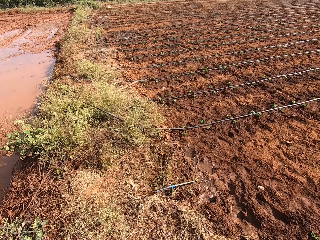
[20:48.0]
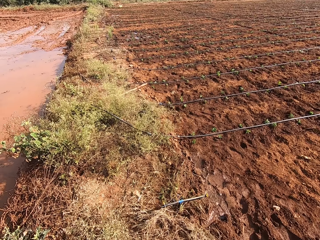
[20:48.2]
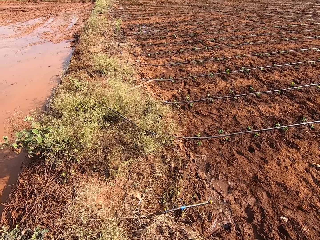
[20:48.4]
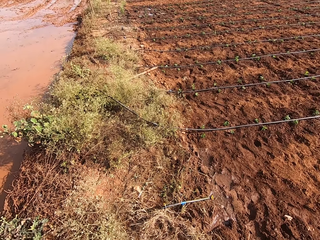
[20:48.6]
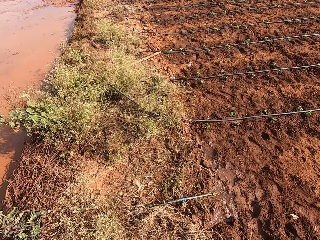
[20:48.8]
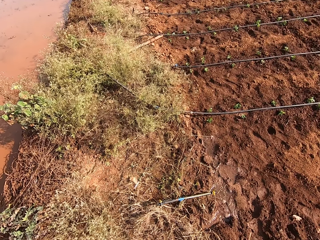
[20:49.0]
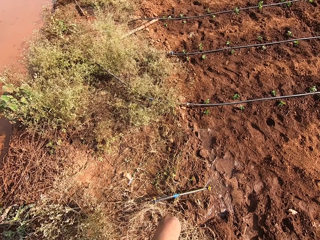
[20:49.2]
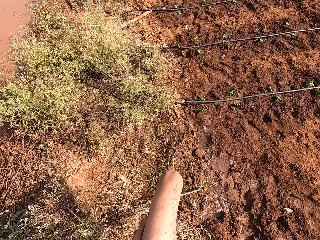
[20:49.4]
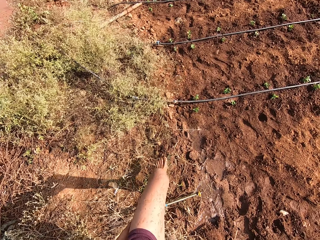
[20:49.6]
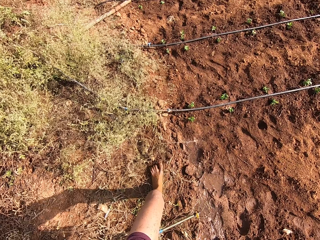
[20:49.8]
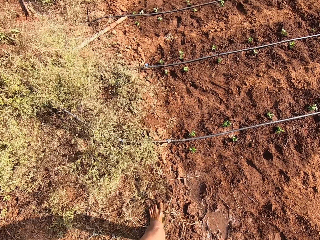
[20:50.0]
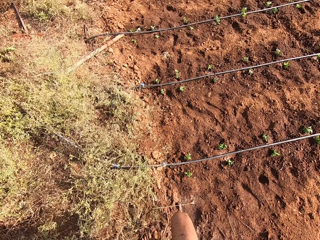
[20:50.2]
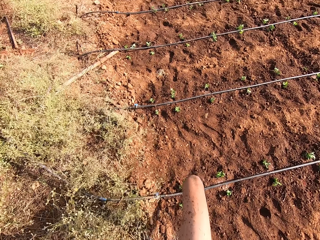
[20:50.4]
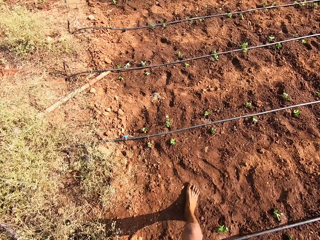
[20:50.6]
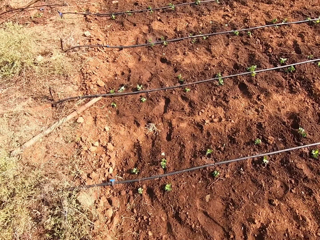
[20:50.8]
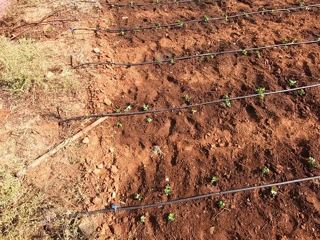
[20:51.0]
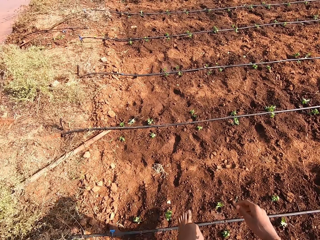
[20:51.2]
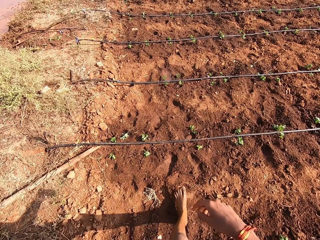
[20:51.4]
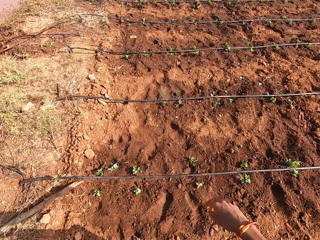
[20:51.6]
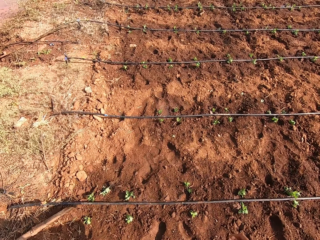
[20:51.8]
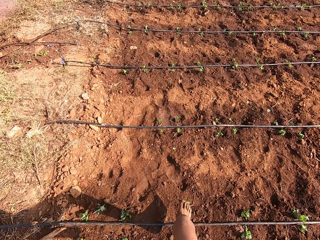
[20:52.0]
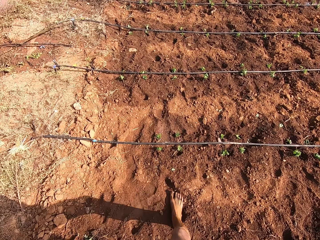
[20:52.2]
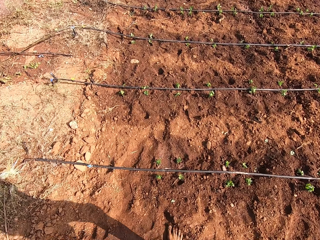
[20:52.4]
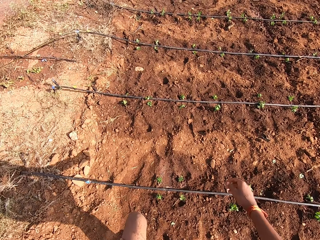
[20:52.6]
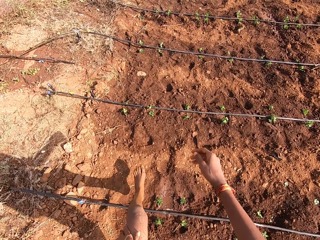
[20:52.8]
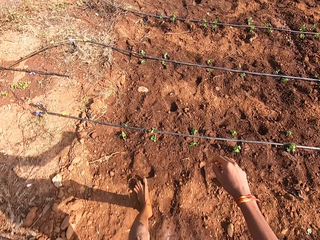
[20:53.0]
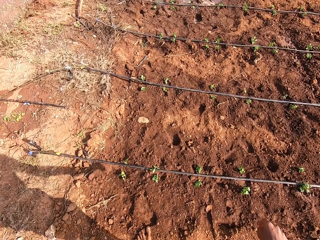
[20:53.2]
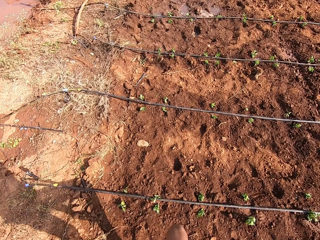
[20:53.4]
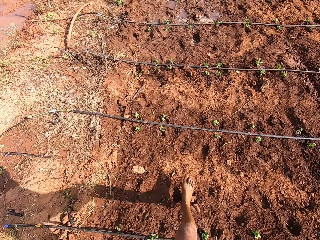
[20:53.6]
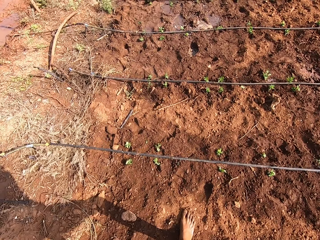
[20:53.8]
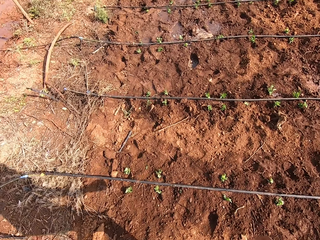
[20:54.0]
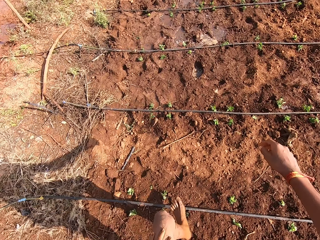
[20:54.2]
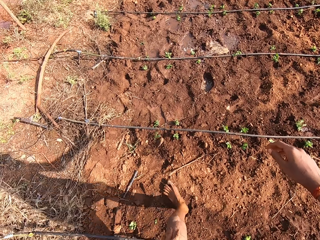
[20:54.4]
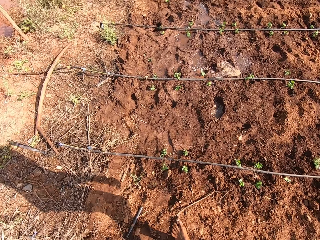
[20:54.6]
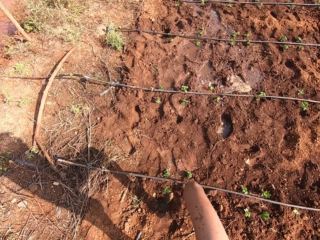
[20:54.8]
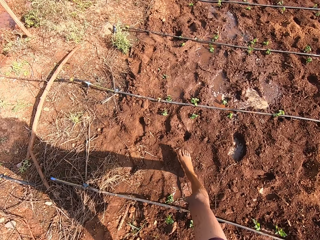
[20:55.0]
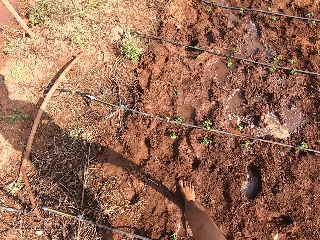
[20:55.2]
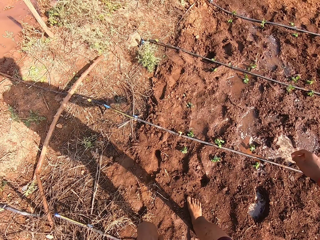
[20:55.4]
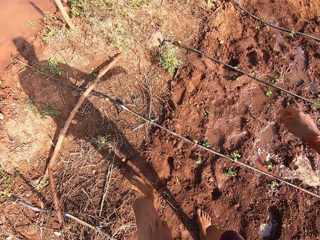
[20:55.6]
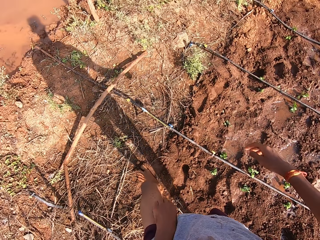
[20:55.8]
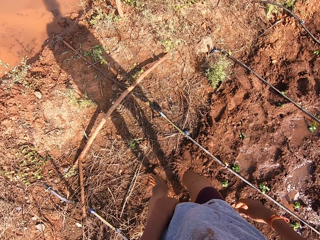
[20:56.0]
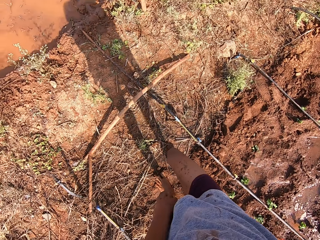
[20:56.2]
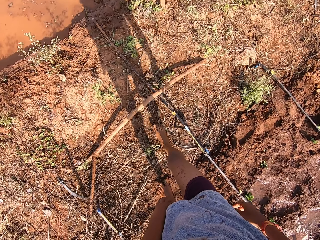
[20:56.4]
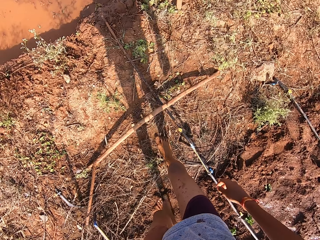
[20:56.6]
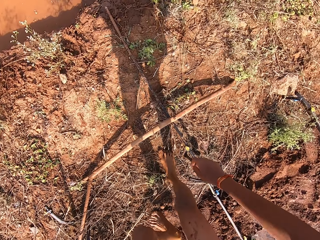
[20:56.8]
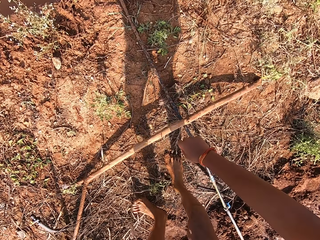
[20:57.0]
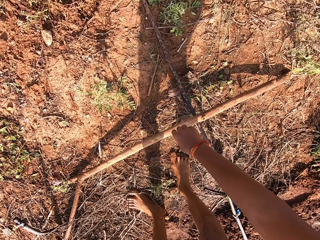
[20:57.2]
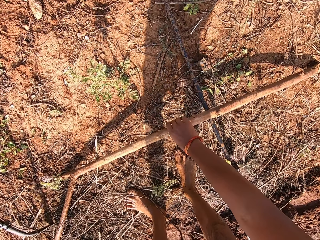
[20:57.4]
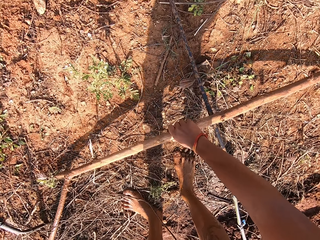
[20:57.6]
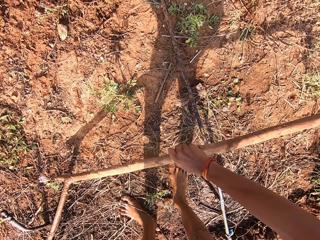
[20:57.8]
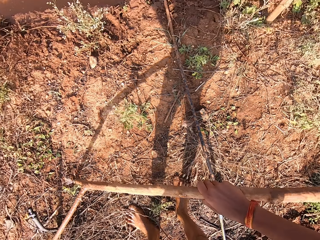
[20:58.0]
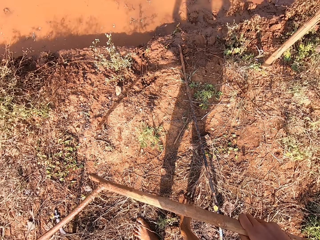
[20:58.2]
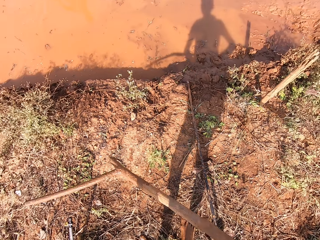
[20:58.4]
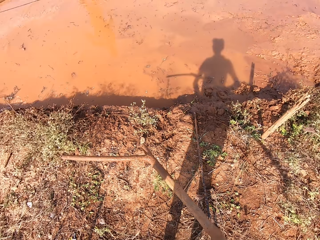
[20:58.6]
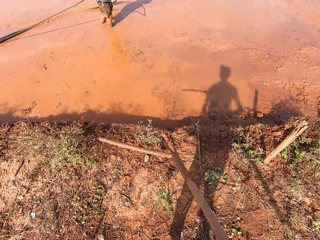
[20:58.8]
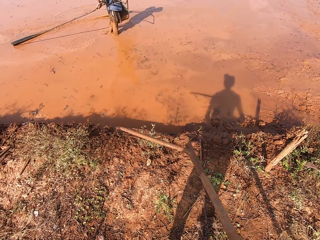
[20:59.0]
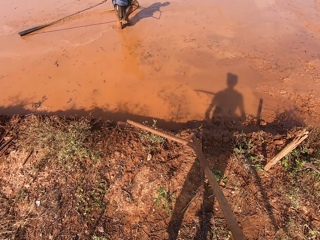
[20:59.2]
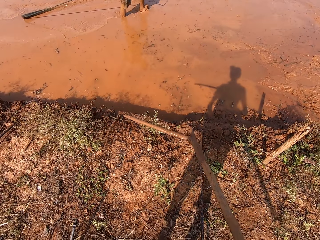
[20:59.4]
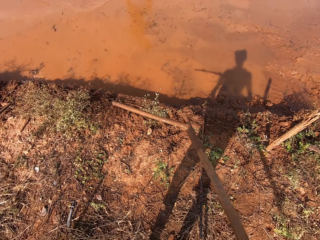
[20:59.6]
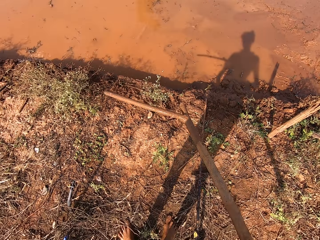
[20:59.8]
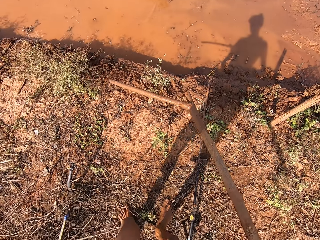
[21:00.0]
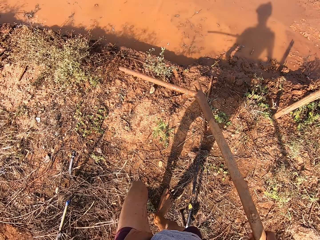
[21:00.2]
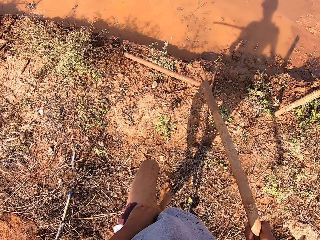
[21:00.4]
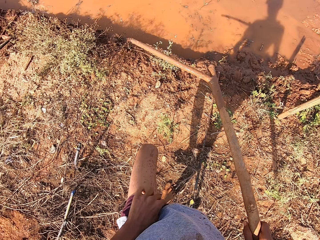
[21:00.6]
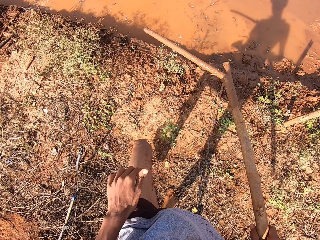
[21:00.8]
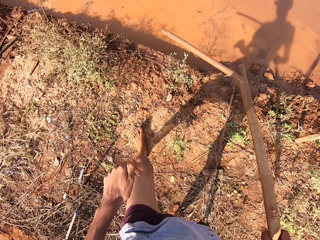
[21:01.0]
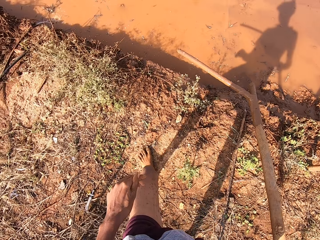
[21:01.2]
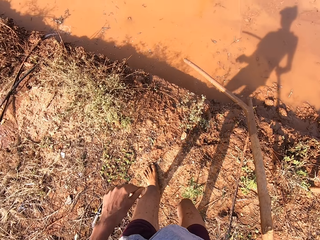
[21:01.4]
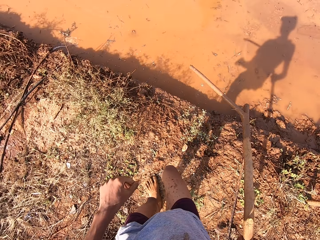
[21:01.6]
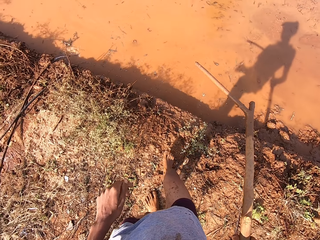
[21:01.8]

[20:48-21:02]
The camera wearer looks around and talks to a man. He moves around. He picks up the stick from the ground with his right hand.

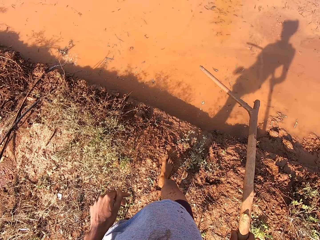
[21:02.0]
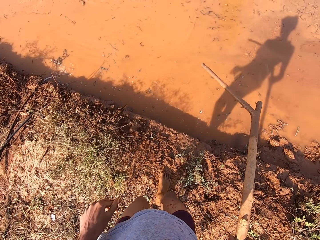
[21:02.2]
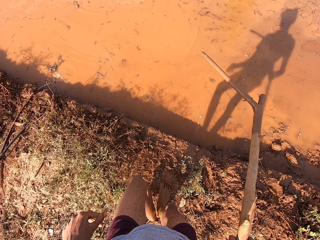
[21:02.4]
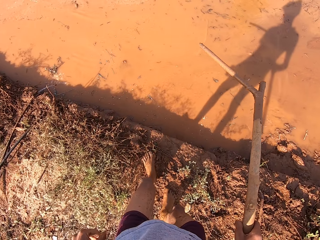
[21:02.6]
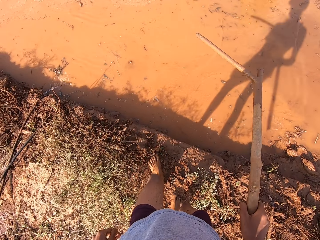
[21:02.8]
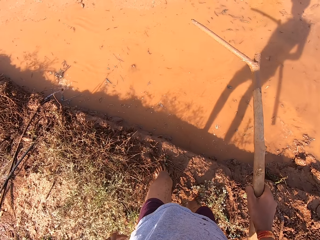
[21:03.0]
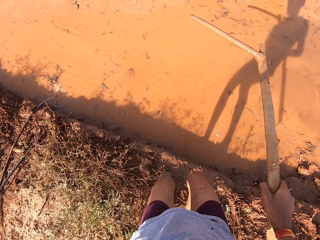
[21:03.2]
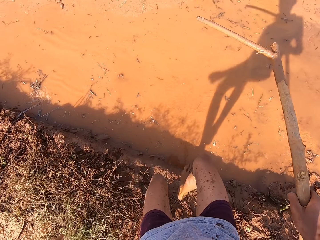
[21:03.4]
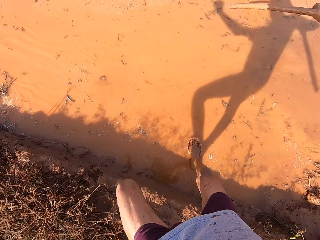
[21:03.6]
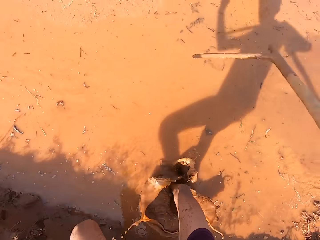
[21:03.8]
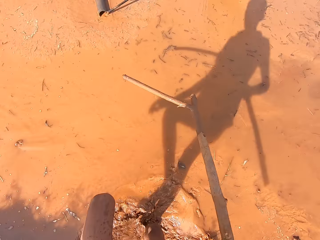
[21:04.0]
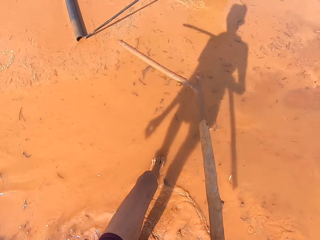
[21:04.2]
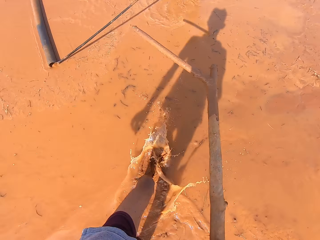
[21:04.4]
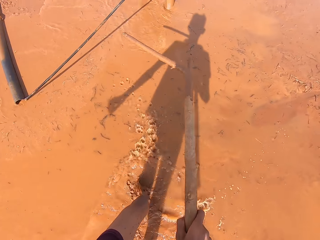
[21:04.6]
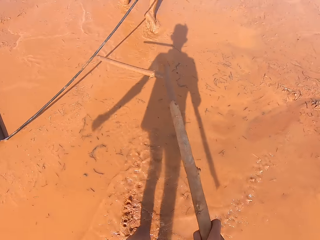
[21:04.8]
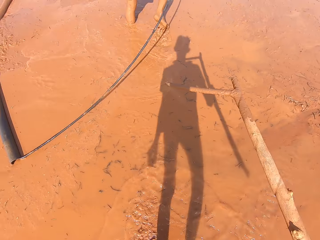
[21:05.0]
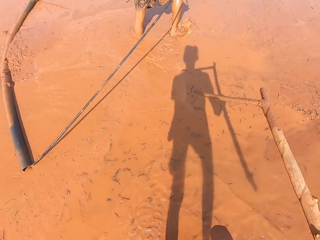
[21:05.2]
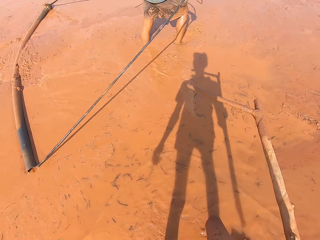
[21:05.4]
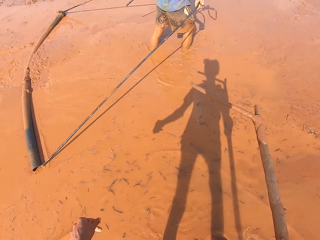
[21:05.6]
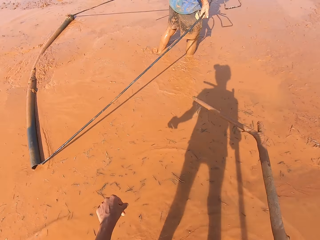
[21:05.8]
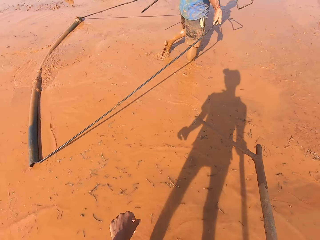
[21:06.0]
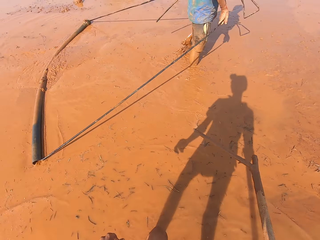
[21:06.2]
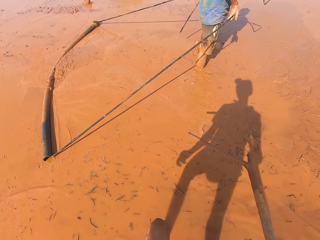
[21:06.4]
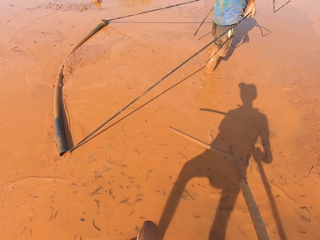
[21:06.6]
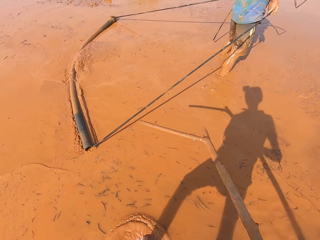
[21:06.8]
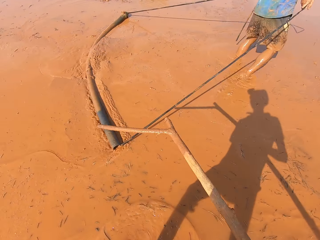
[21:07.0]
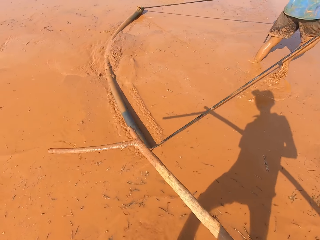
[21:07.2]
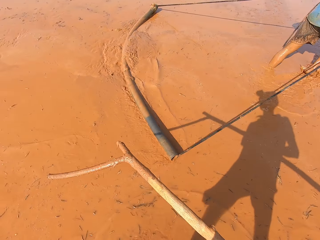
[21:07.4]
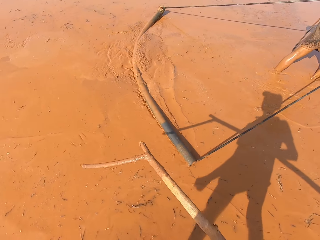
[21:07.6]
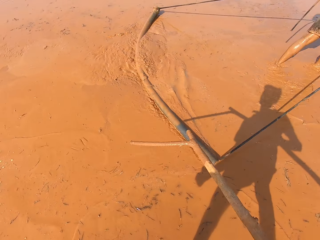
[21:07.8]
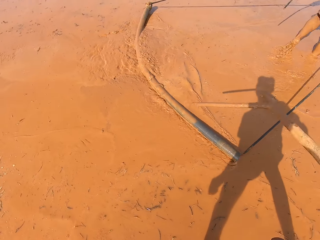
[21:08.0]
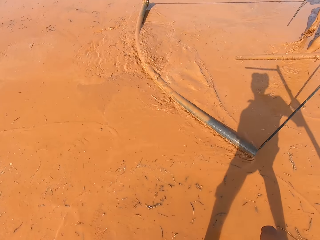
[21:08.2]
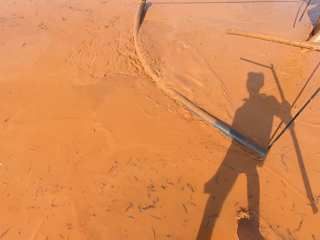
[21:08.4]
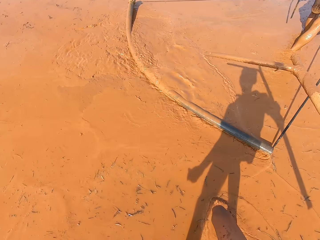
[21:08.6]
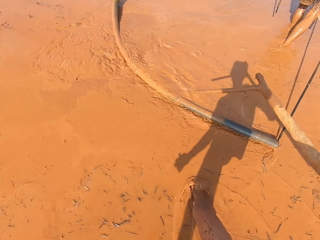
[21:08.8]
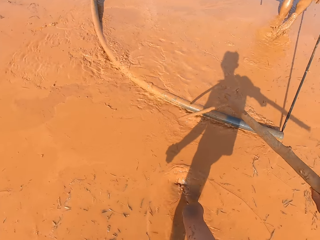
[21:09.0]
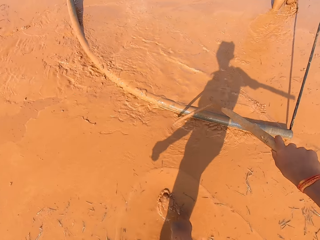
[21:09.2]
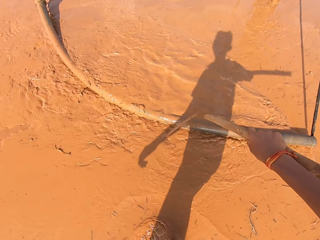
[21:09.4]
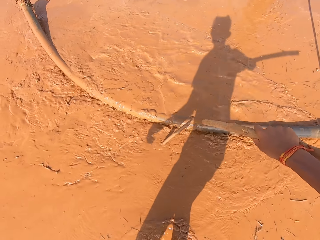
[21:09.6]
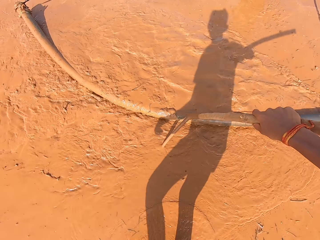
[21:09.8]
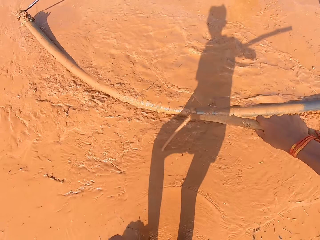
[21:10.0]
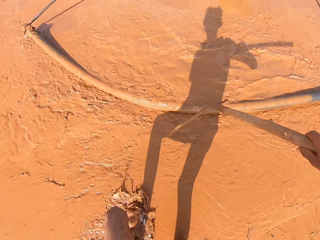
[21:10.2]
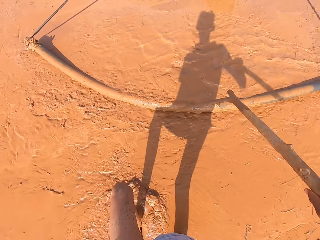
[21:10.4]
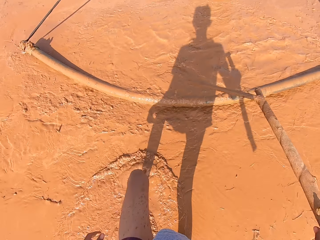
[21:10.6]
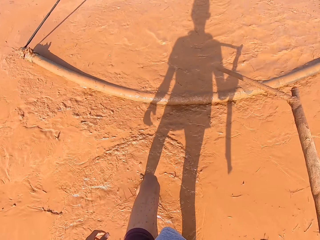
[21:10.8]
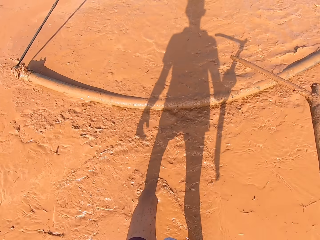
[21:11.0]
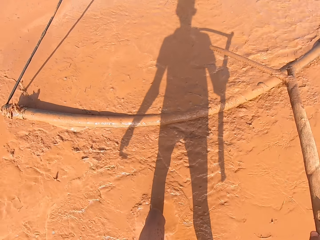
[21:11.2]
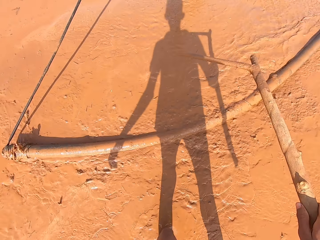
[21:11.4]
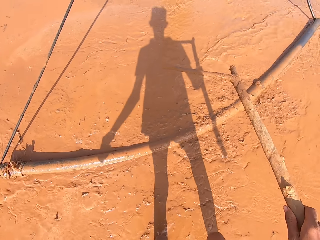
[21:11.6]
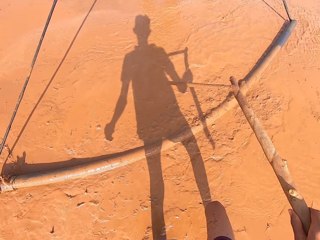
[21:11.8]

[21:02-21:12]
The camera wearer jumps into the muddy water. A man pulls pipes.
